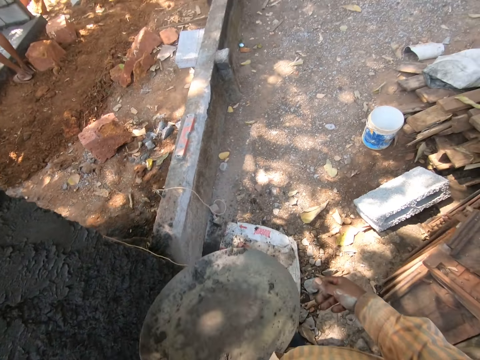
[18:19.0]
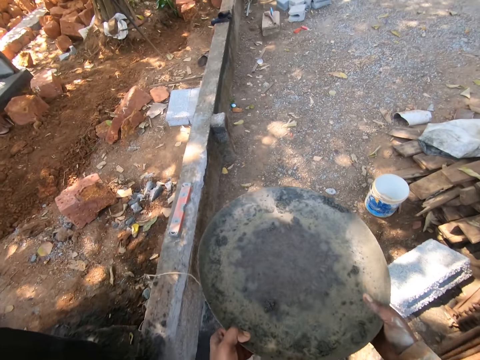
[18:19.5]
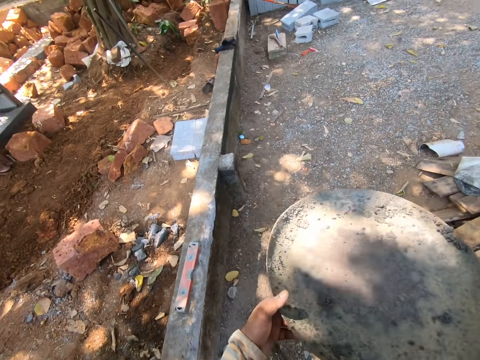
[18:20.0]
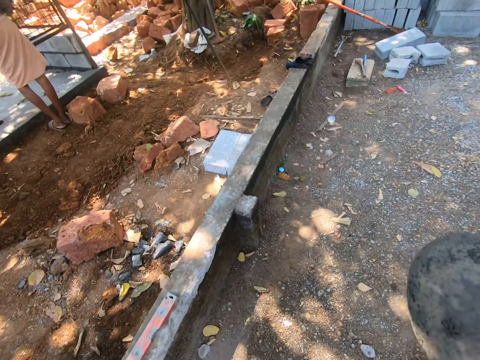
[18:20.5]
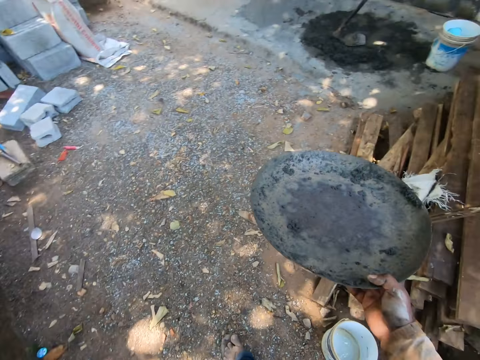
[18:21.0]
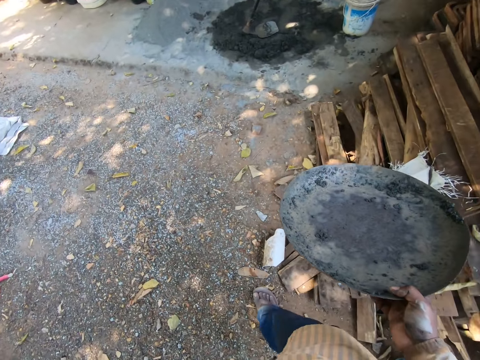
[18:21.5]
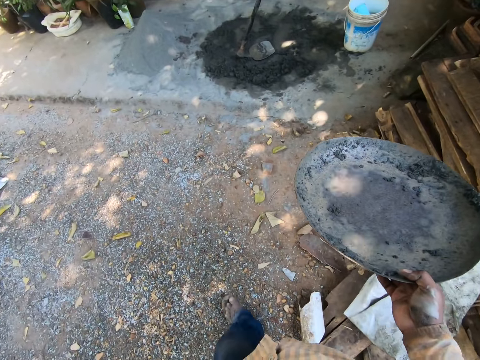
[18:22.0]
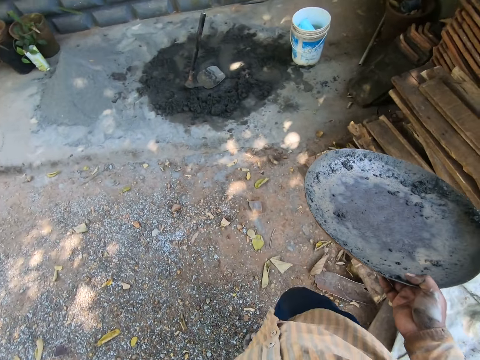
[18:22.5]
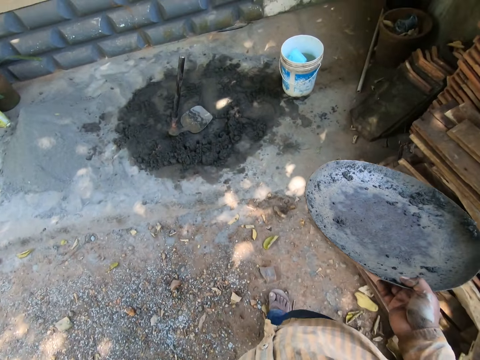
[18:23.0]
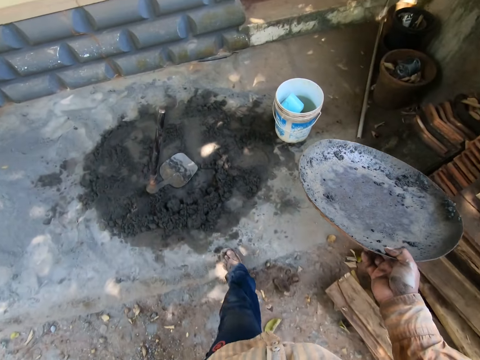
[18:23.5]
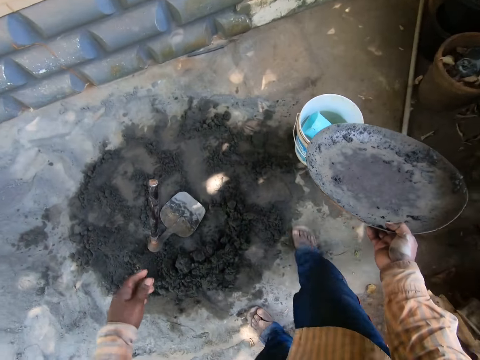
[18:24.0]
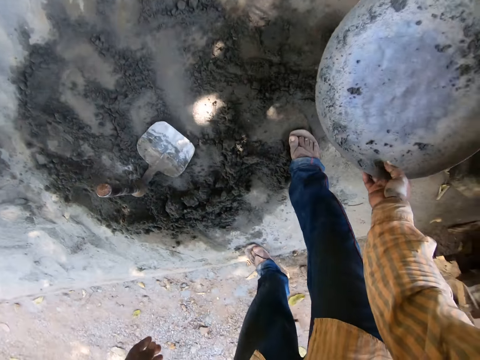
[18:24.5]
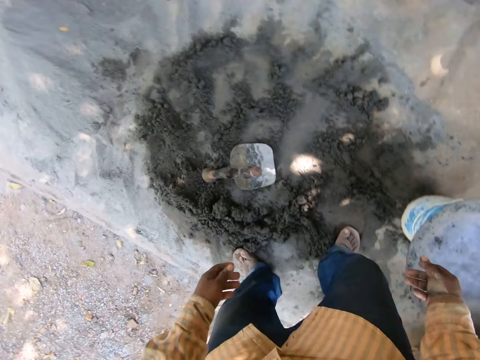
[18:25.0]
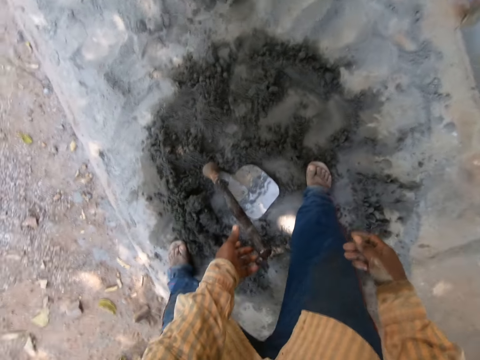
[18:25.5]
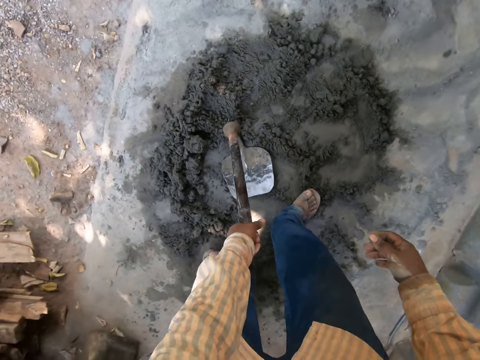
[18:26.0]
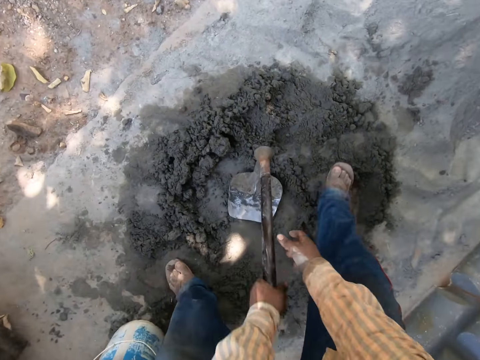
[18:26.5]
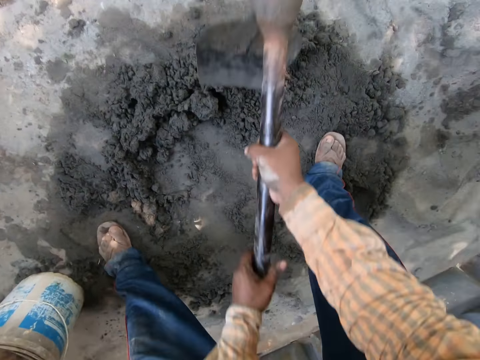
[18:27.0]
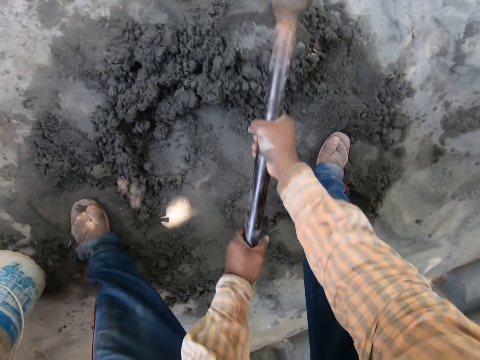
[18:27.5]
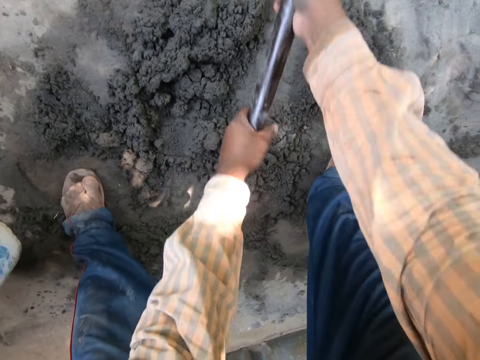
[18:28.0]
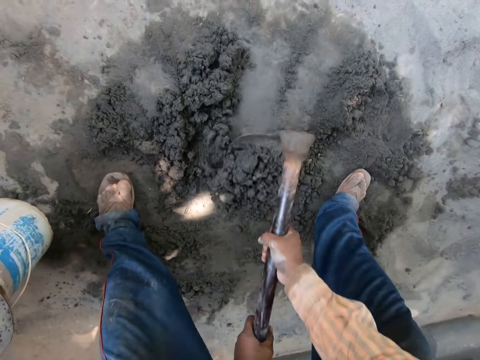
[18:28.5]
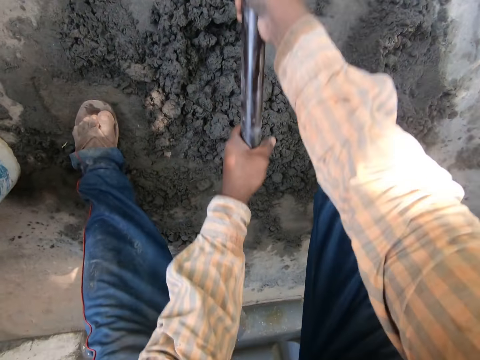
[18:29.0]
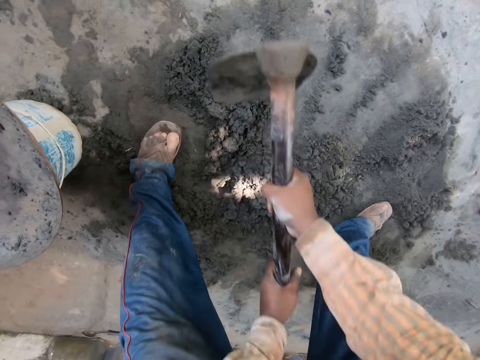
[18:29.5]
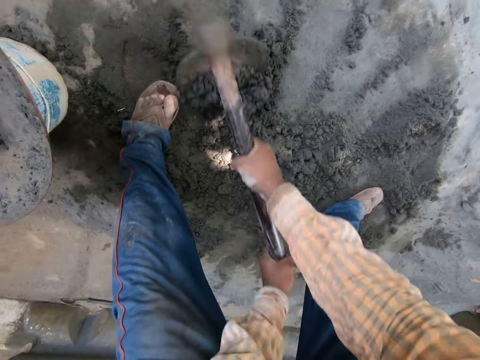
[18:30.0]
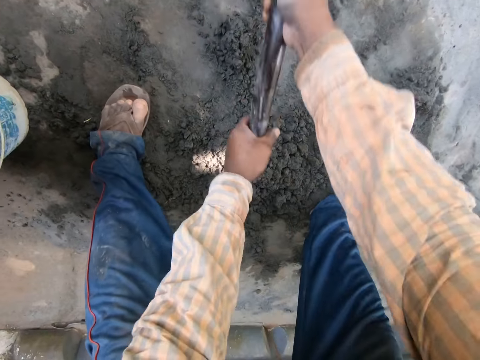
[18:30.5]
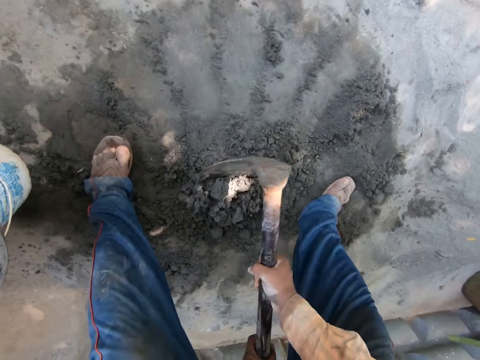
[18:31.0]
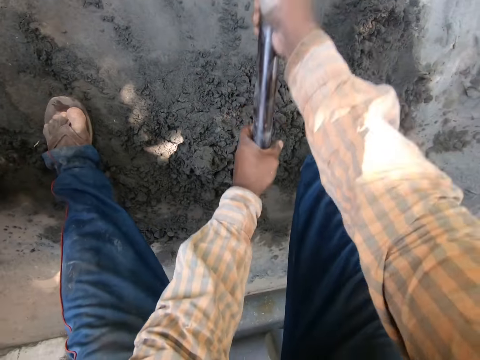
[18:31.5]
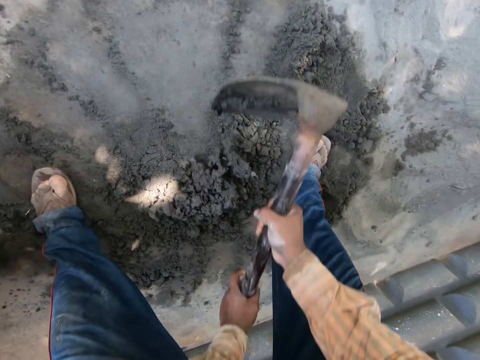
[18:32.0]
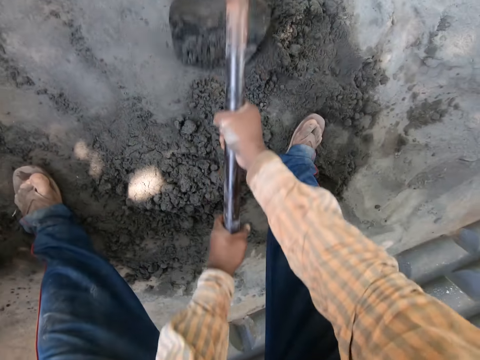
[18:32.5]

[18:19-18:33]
The camera wearer holds the head pan with both hands. He walks. He drops the head pan on a bucket on the floor with his right hand. He picks a hoe from the floor with both hands. He gathers mixed cement on the floor with the hoe in both hands.

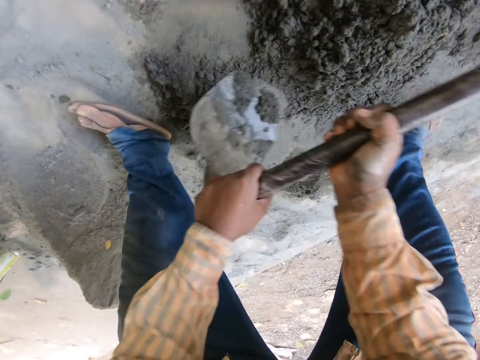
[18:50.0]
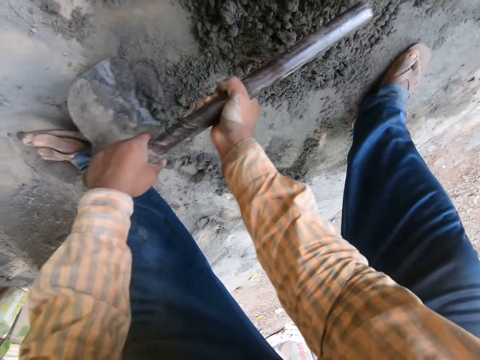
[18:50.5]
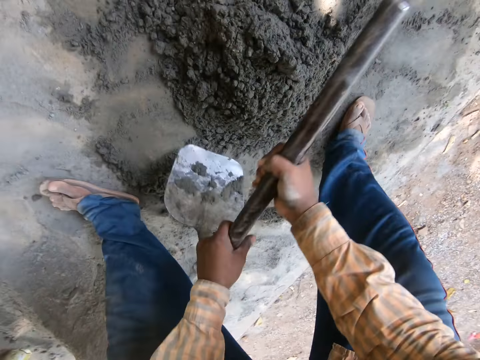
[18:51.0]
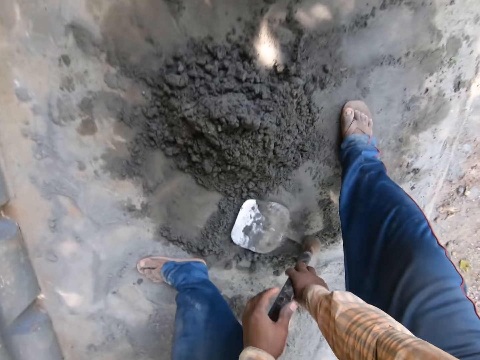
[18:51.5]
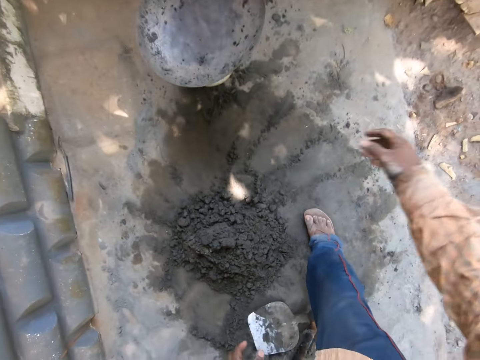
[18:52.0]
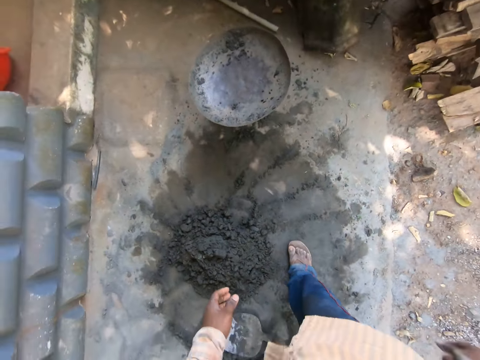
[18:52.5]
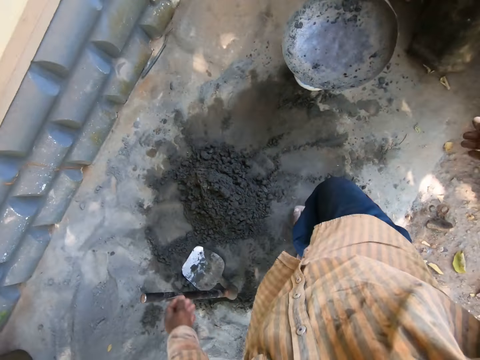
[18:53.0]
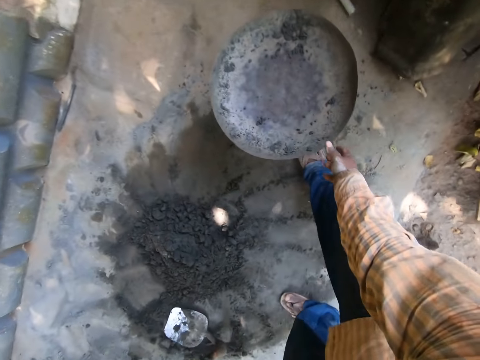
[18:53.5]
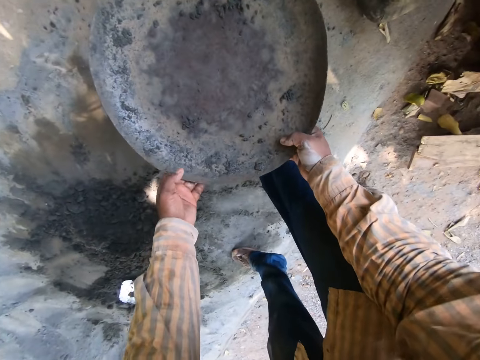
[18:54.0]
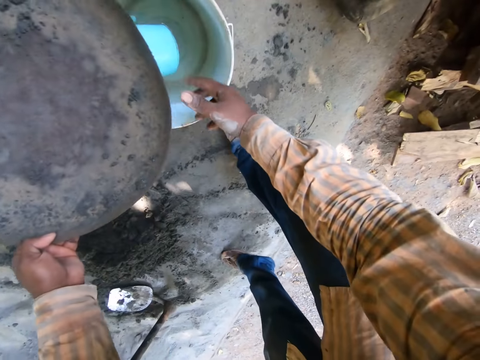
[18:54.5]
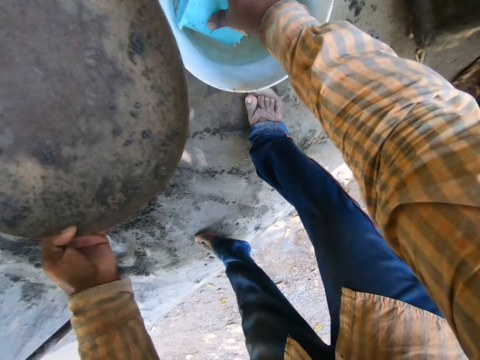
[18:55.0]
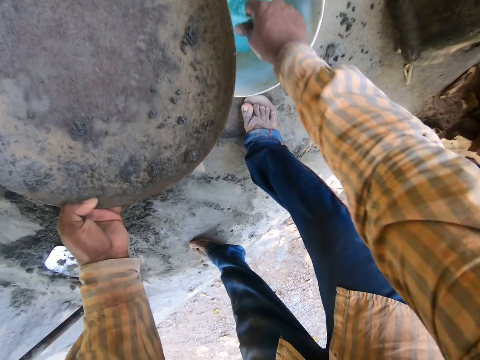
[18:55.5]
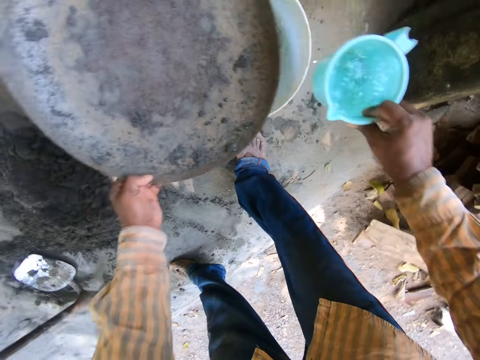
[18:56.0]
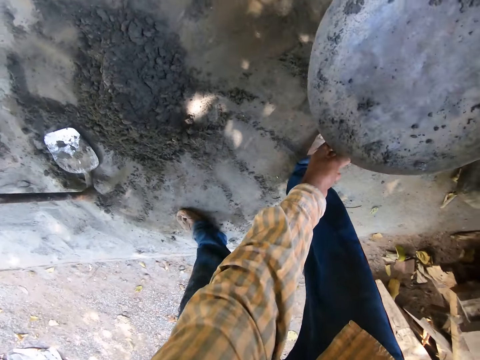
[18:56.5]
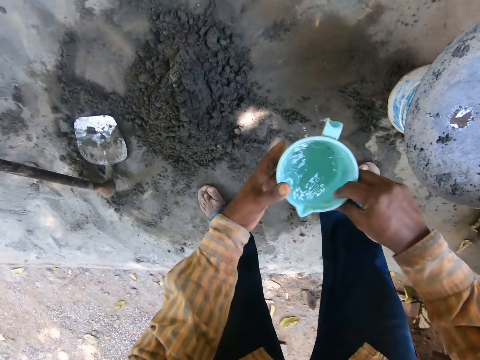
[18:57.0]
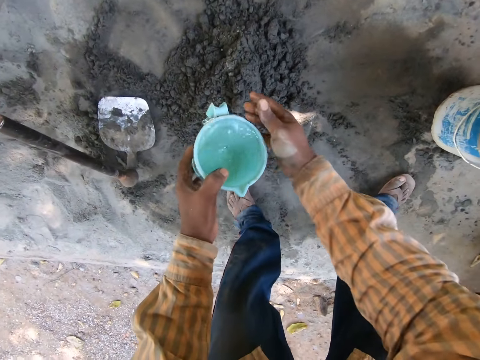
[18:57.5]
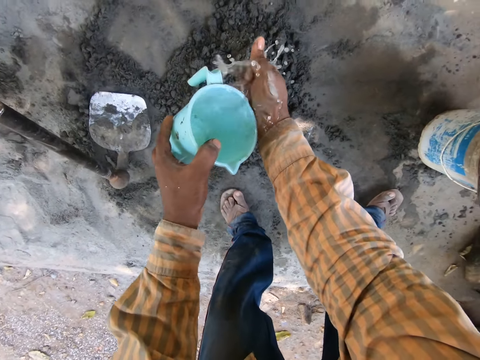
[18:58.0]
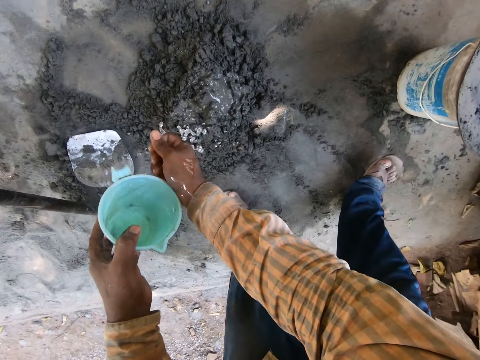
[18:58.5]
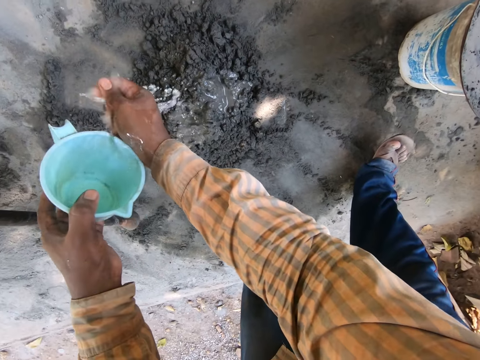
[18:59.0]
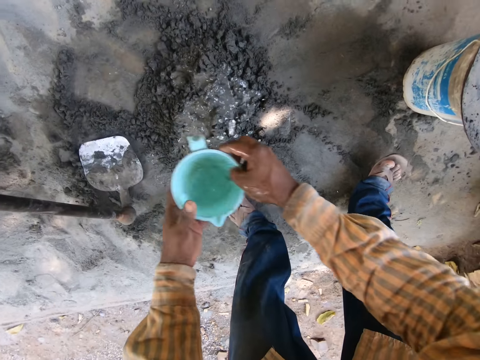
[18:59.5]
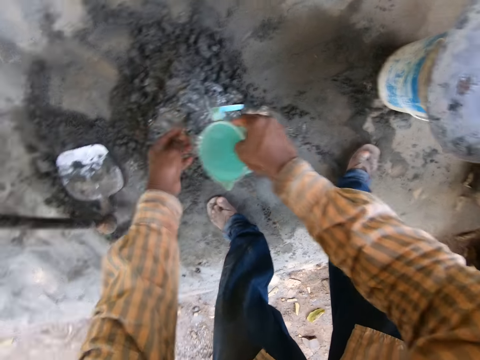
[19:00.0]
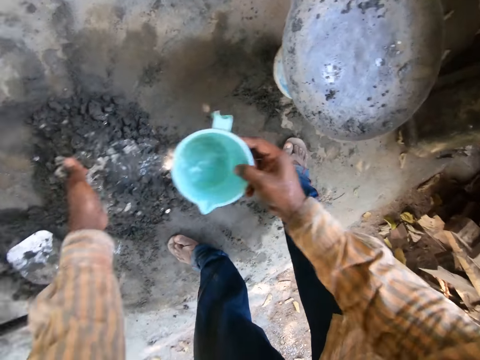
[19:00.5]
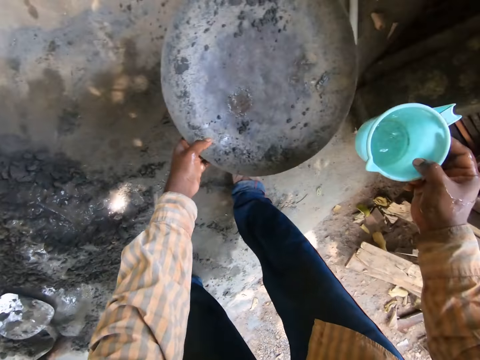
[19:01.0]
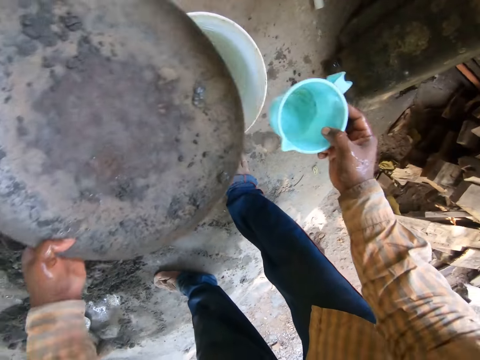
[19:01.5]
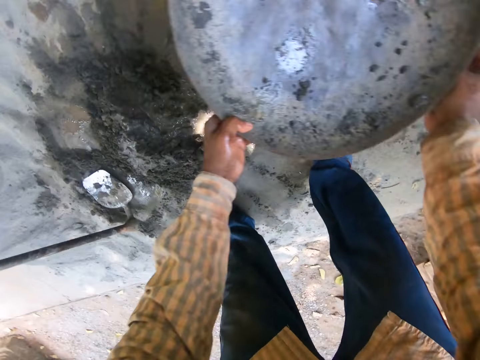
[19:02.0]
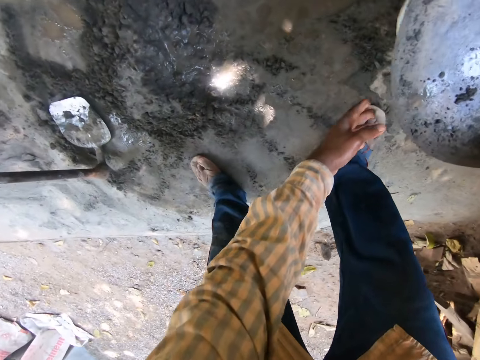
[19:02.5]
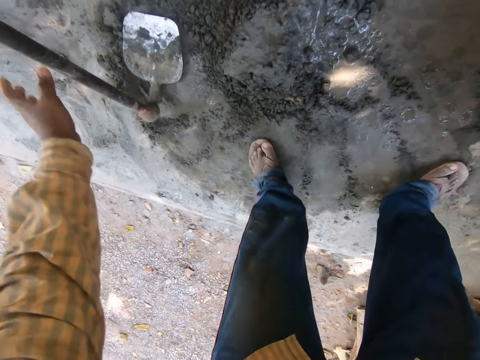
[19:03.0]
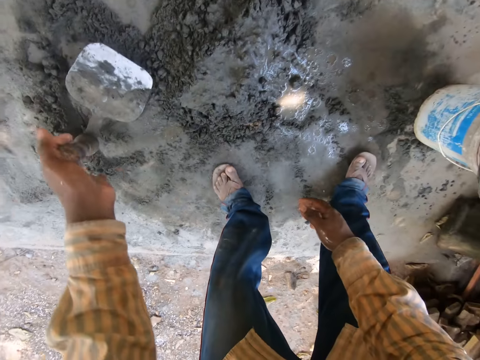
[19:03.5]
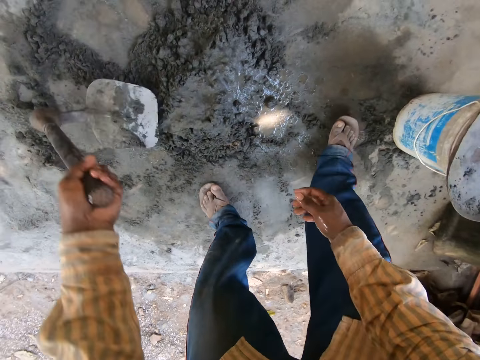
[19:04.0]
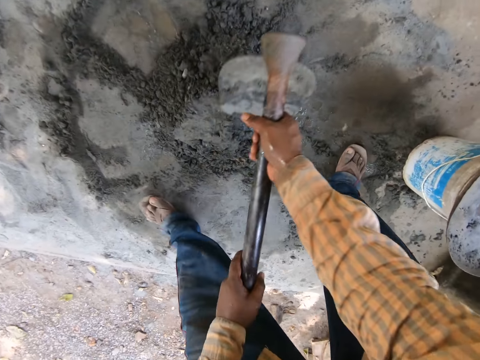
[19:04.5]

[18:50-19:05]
The camera wearer drops the hoe on the floor with both hands. He walks. He picks the head pan or tray from the bucket on the floor with both hands. He picks a bowl of water from the bucket on the floor with his right hand. He fetches water. He drops the head pan on a bucket on the floor with his left hand. He passes the bowl of water from his right hand to his left hand. He pours water on the mixed cement on the floor from the bowl with his left hand. He passes the bowl of water from his left hand to his right hand. He pours water on the mixed cement on the floor from the bowl with his right hand. He picks the head pan from the bucket on the floor with his left hand. He moves the tray. He drops the bowl in the bucket on the floor with his right hand. He drops the head pan on the bucket on the floor with his left hand. He picks the hoe from the floor with his left hand.
